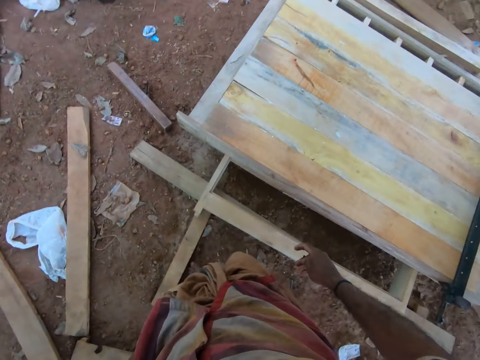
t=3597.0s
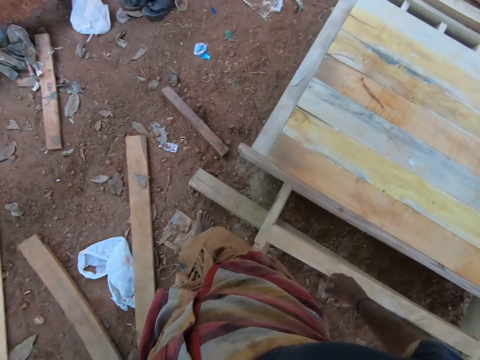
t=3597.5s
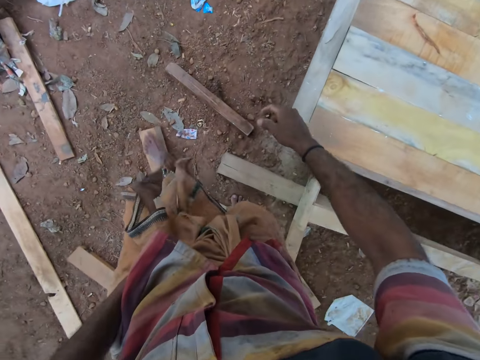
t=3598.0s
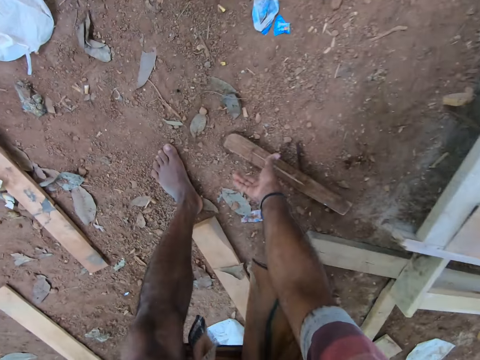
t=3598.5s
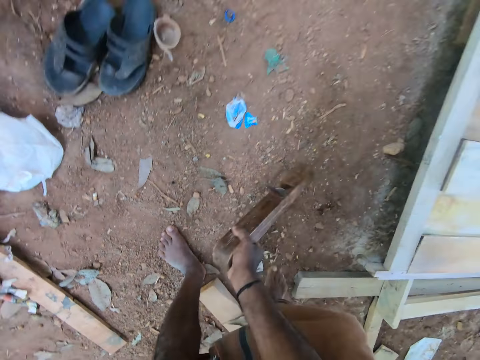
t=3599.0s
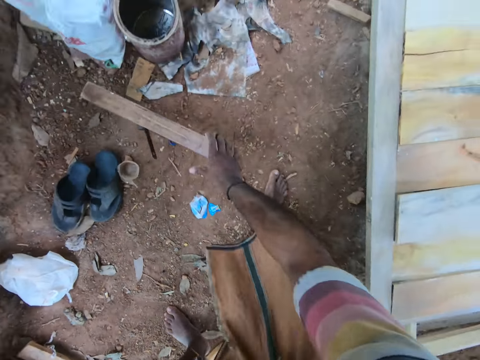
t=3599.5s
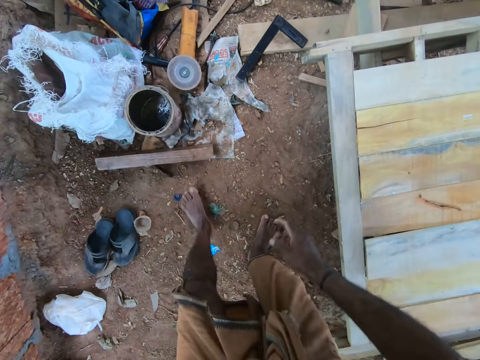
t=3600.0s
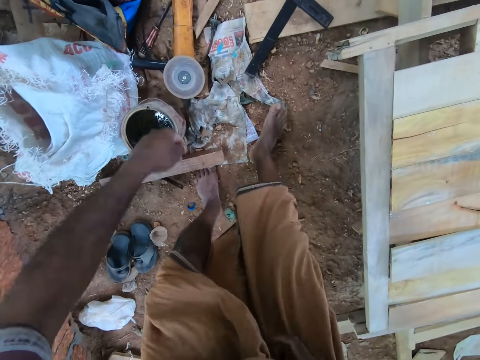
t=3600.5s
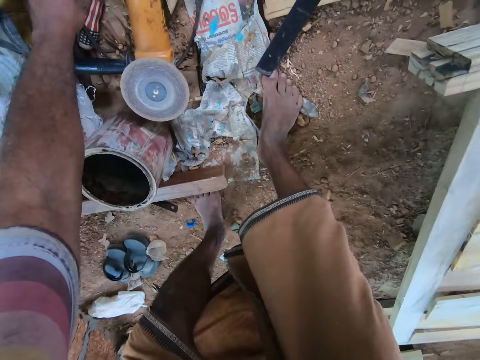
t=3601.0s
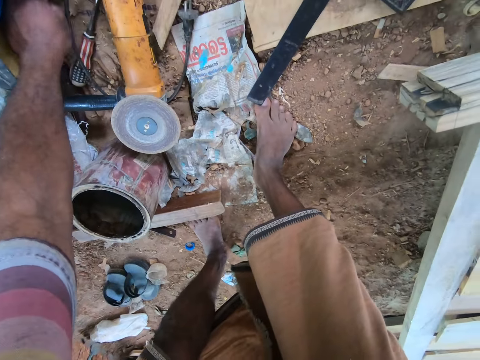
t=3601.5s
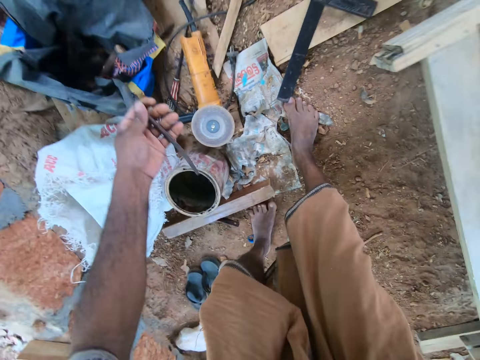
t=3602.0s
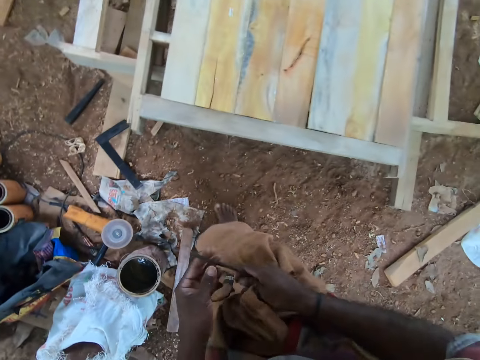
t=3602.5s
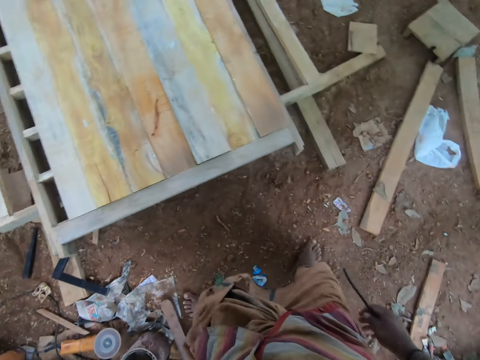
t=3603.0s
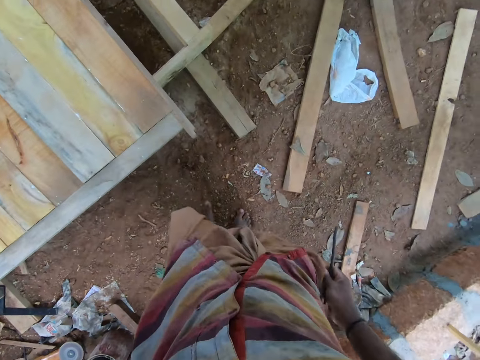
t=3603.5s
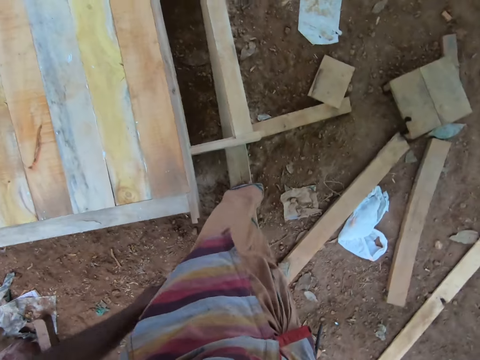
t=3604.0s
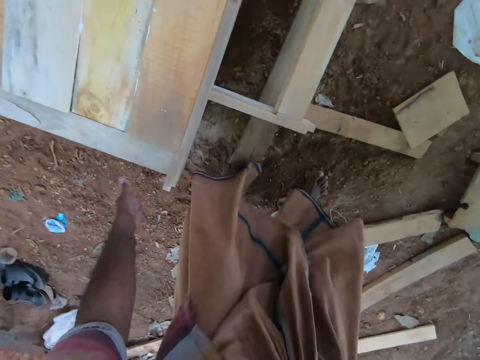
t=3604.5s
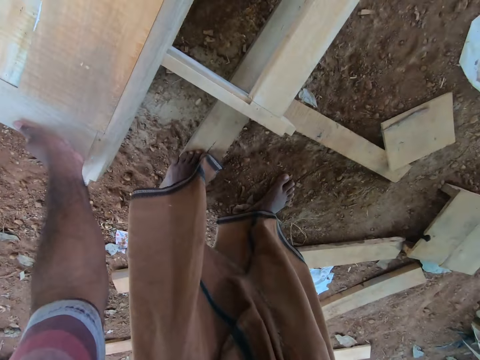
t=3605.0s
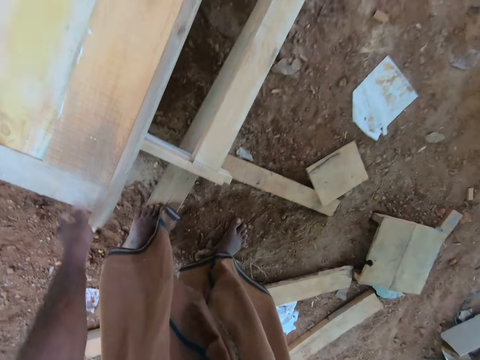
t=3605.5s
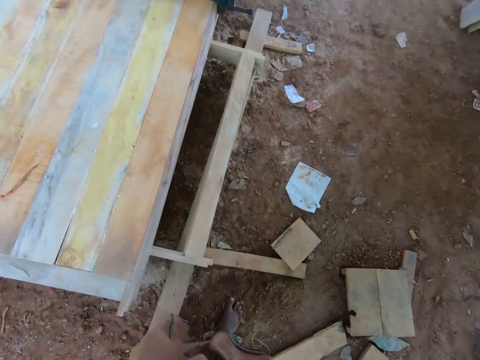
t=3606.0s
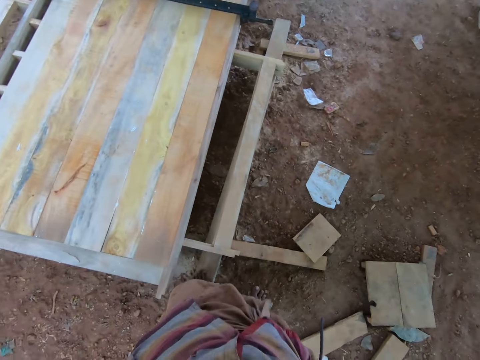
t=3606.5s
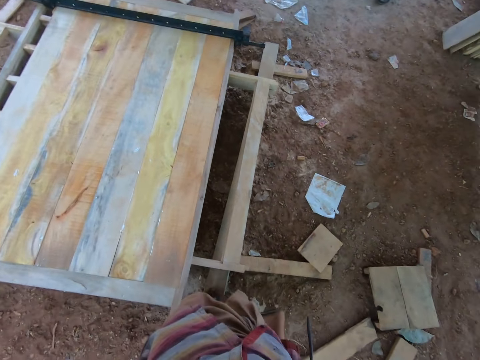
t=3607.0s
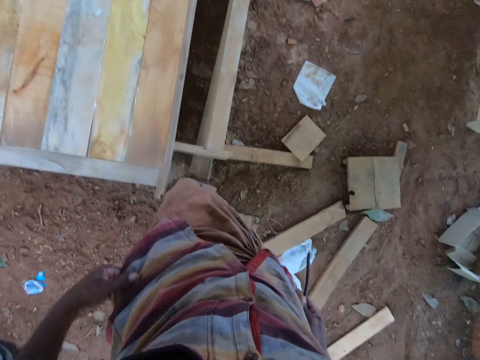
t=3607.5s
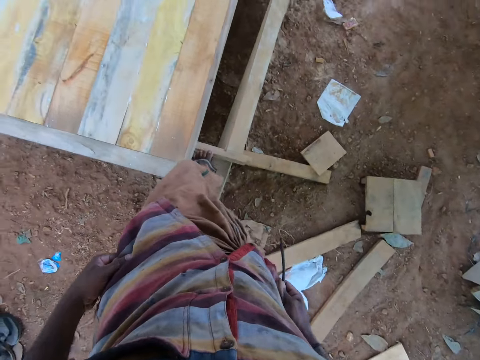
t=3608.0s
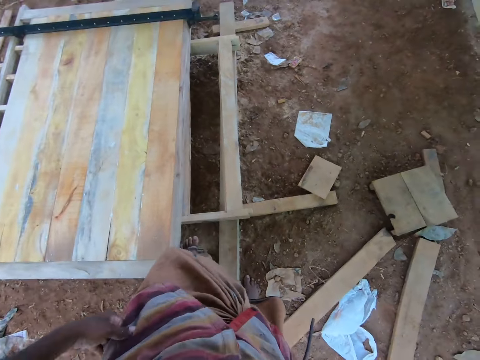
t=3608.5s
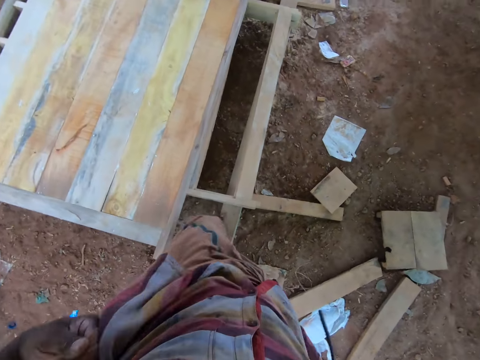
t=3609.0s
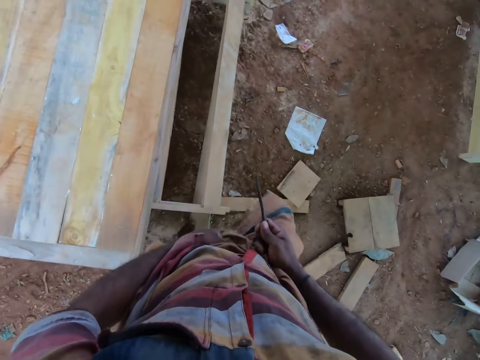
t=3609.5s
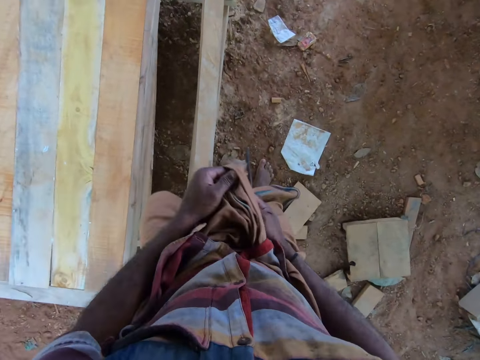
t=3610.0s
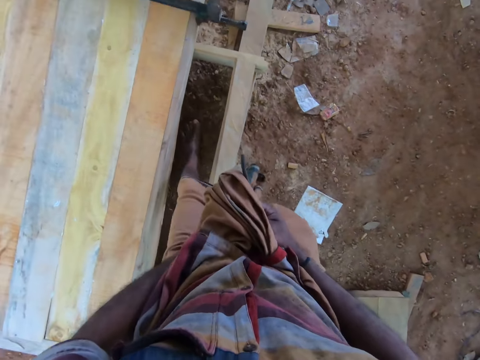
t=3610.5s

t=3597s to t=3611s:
The camera wearer picks up a jack plane or door from the ground with his right hand. He drops the jack plane on the ground with his right hand. He picks up a rod from the ground with his left hand. He passes the rod from his left hand to his right hand. He moves the woodwork on the ground with his left hand. He adjusts his cloth with both hands.

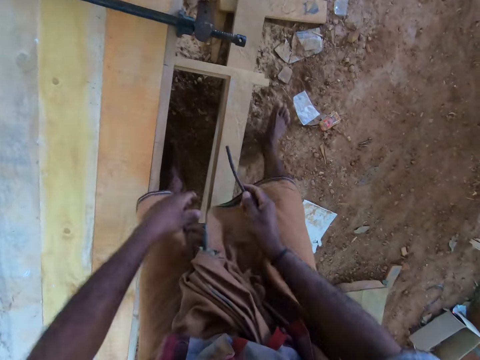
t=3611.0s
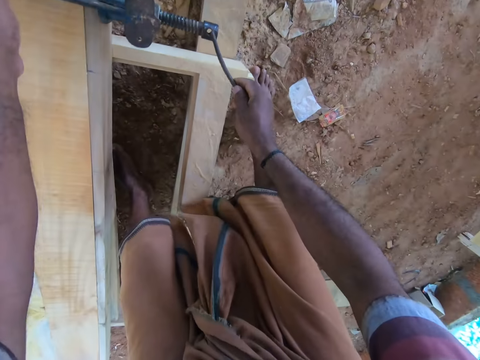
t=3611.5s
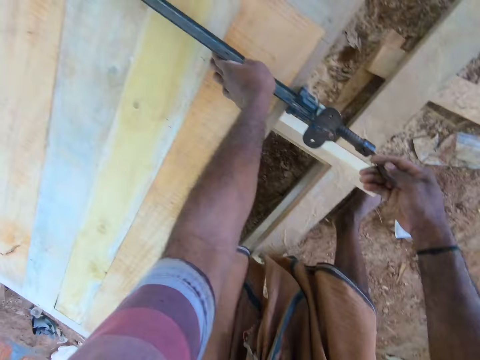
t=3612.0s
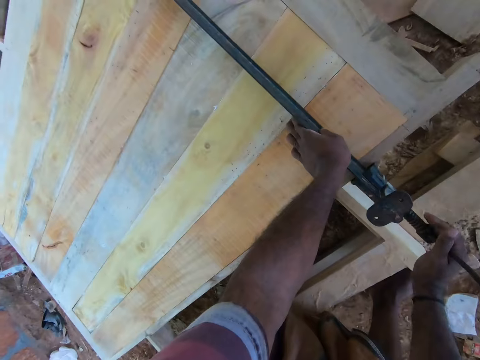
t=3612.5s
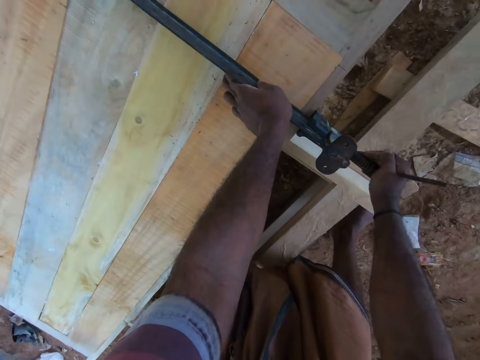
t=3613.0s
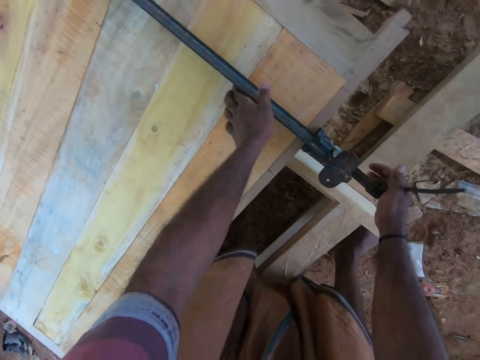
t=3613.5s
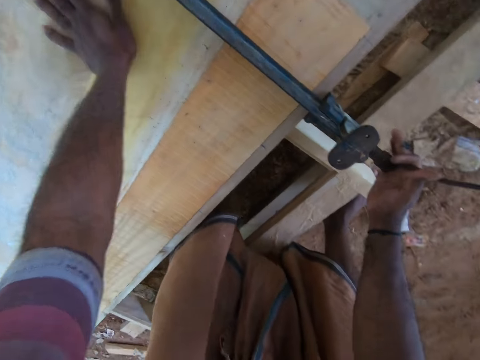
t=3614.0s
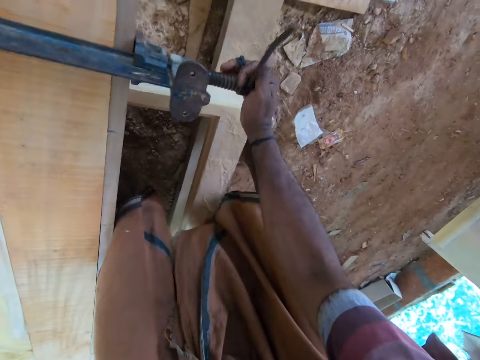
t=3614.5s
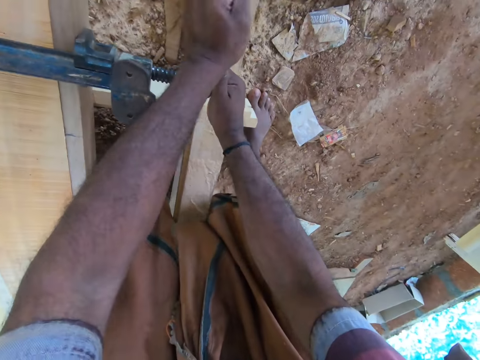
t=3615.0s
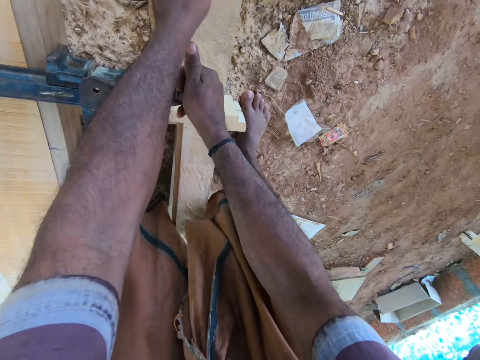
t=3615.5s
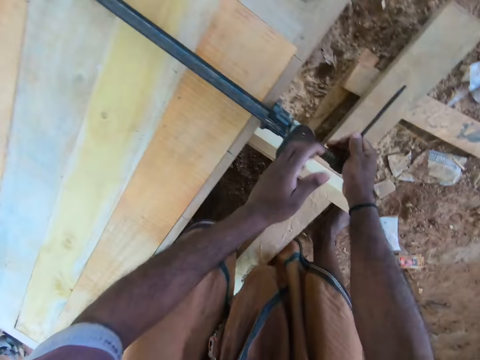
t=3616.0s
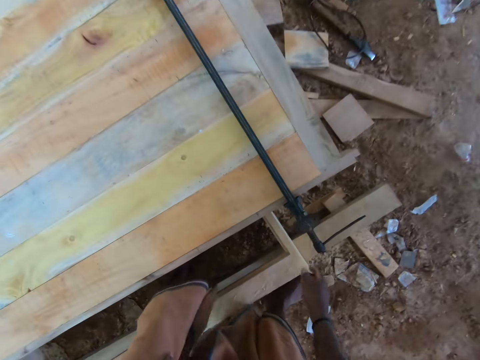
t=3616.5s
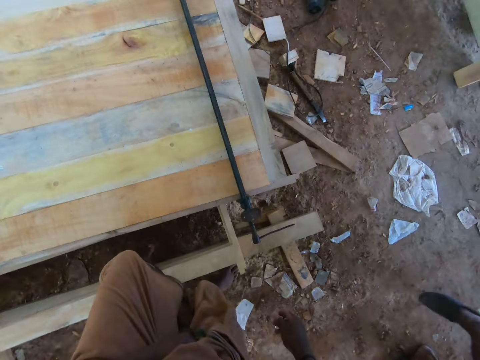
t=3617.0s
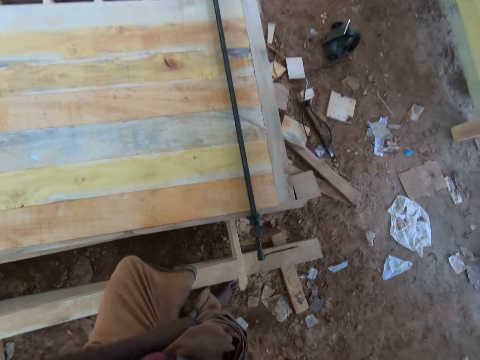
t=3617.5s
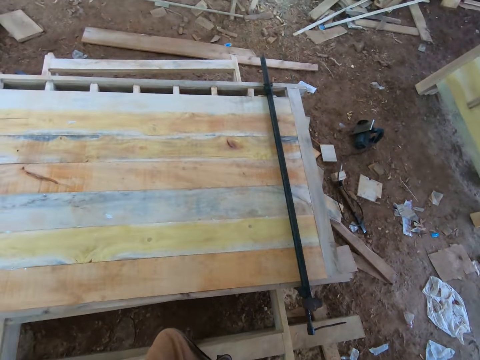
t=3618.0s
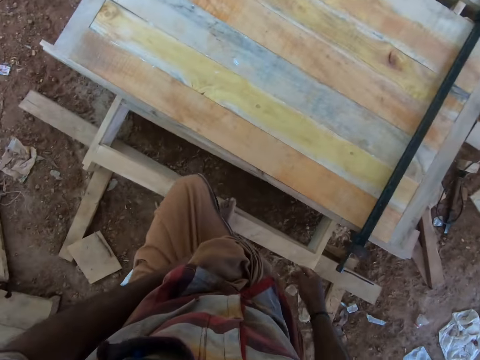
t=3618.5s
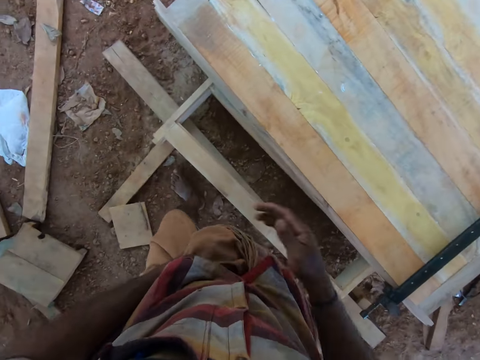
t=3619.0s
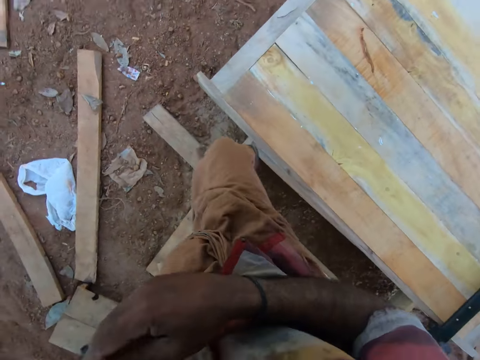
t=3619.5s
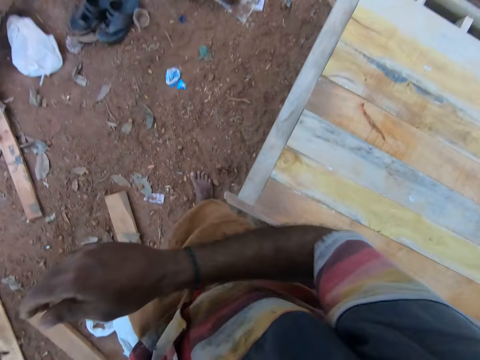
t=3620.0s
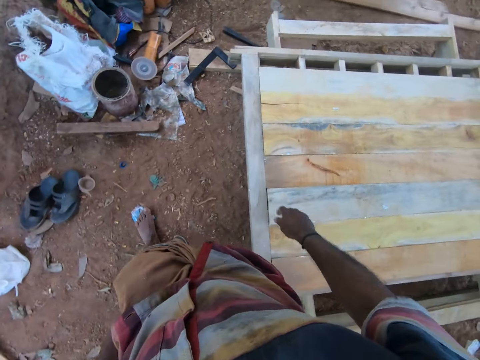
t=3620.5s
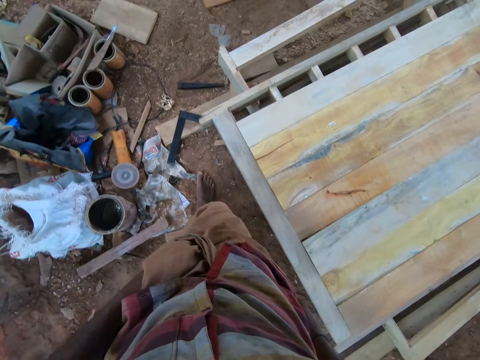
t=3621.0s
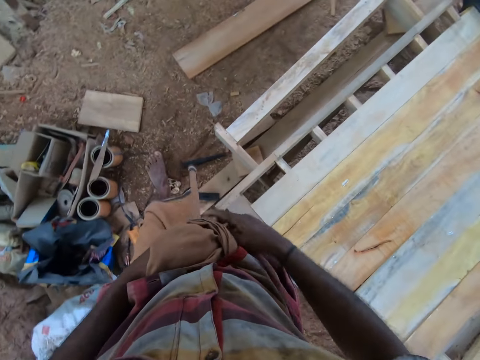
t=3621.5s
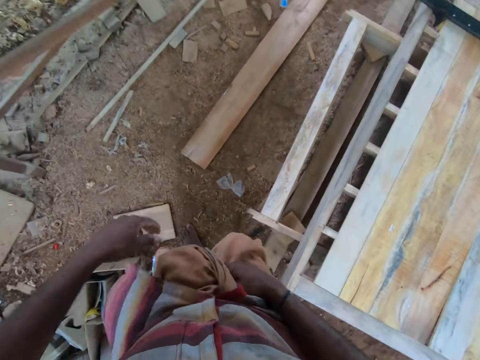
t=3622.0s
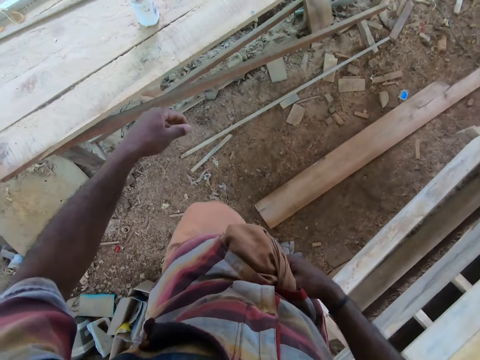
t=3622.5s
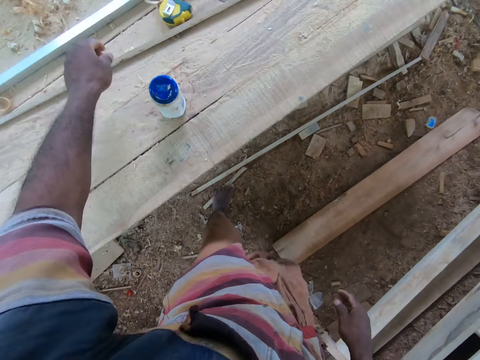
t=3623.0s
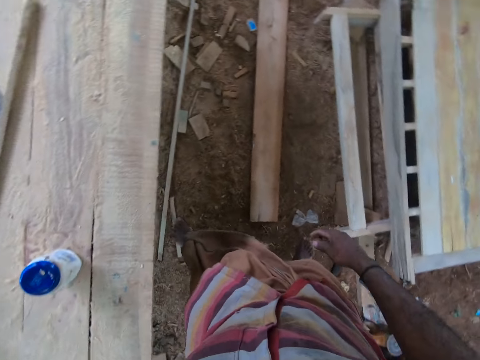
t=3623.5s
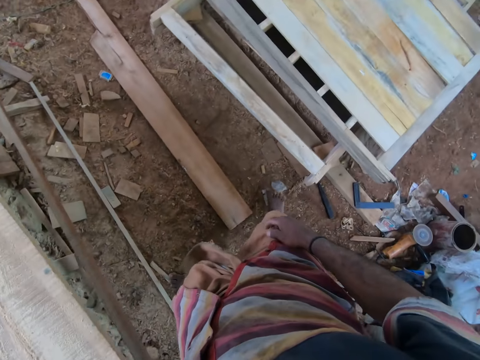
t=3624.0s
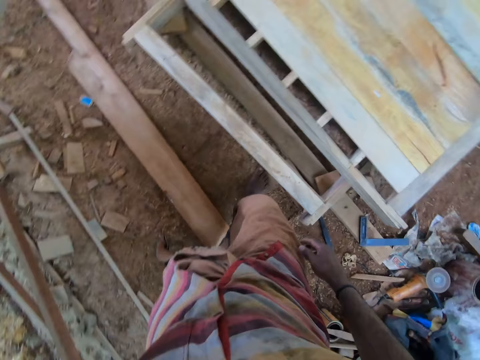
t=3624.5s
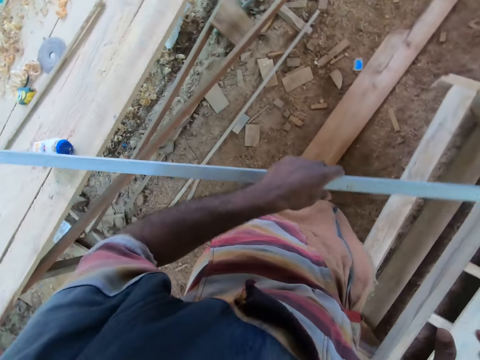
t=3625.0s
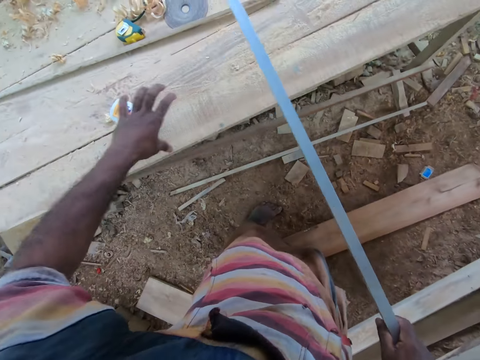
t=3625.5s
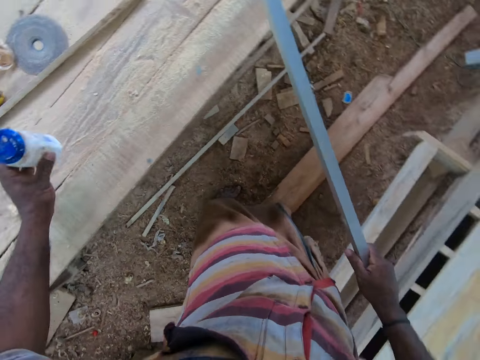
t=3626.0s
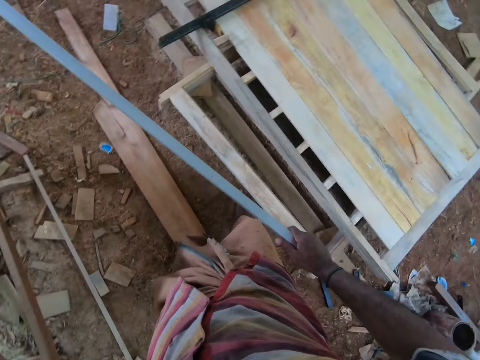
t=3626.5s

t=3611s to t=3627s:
The camera wearer holds the clamp on the woodwork with his left hand. He inserts the rod in the clamp on the woodwork with his right hand. He tightens the clamp on the woodwork with his right hand. He places his left hand on the woodwork. He tightens the clamp on the woodwork with both hands. He picks up a range or ruler from a table with his left hand. He passes the range from his left hand to his right hand. He picks up a bottle from the table with his left hand.
